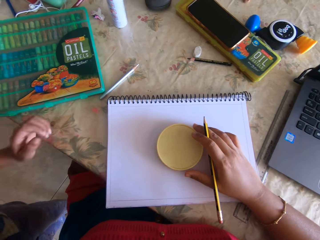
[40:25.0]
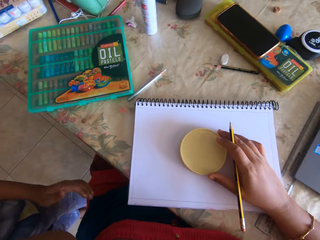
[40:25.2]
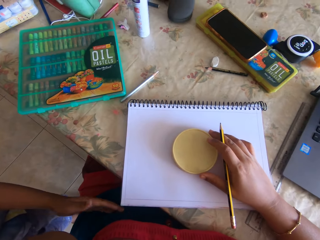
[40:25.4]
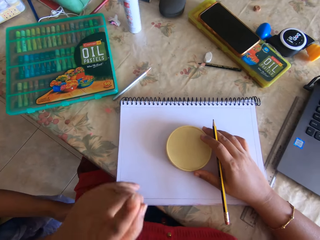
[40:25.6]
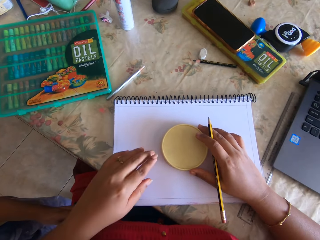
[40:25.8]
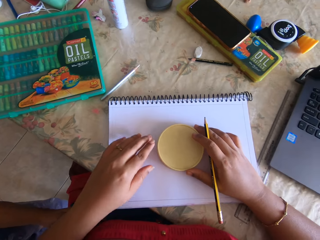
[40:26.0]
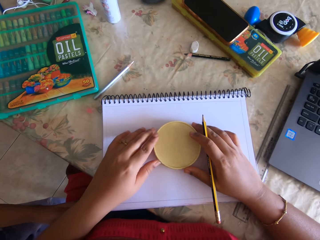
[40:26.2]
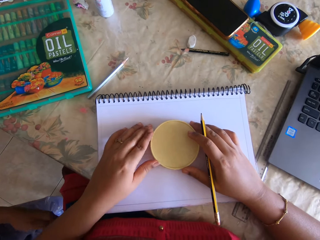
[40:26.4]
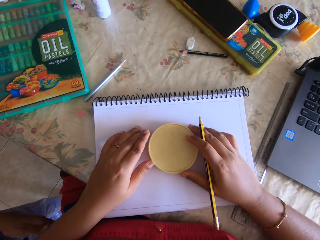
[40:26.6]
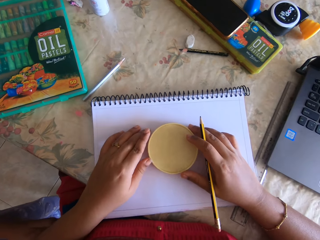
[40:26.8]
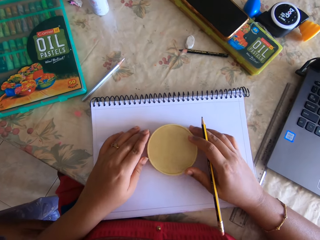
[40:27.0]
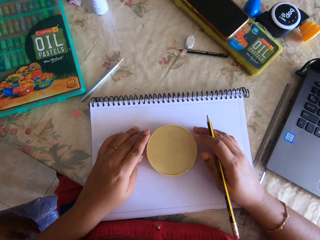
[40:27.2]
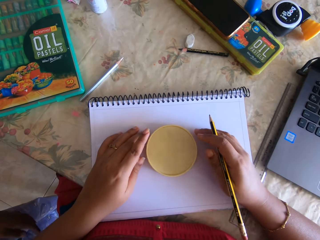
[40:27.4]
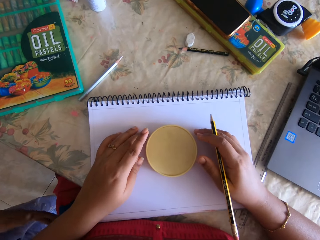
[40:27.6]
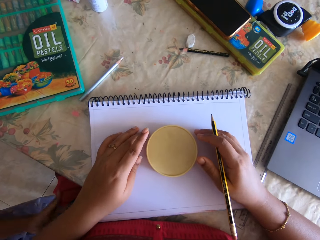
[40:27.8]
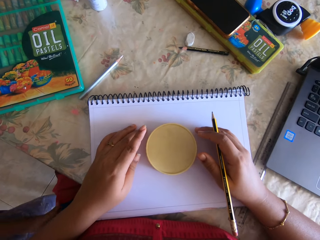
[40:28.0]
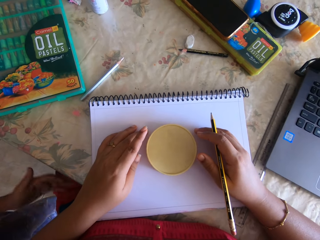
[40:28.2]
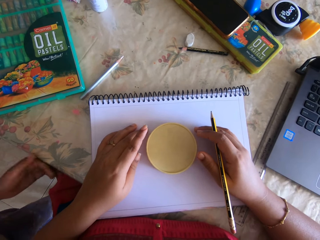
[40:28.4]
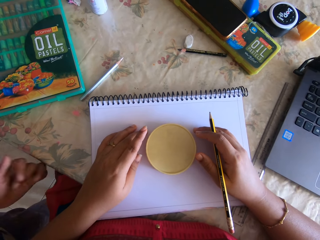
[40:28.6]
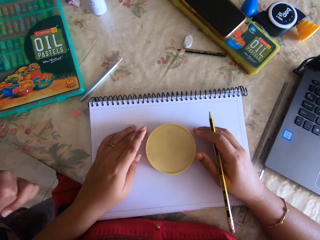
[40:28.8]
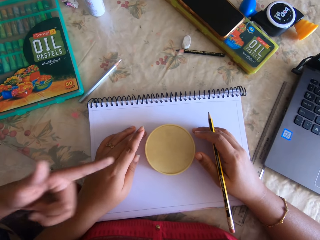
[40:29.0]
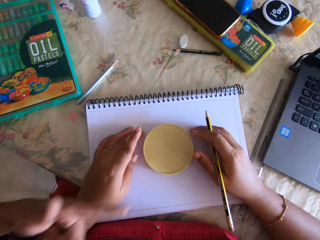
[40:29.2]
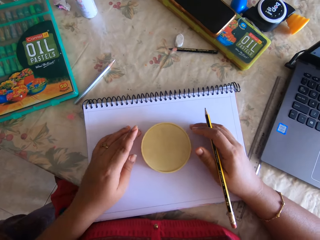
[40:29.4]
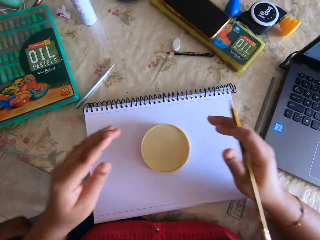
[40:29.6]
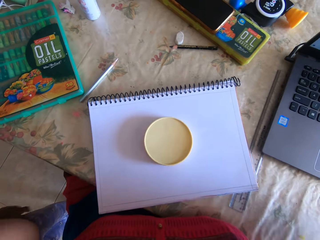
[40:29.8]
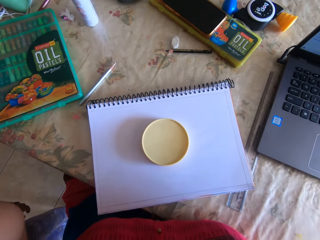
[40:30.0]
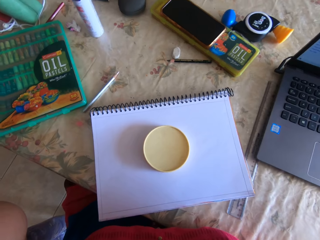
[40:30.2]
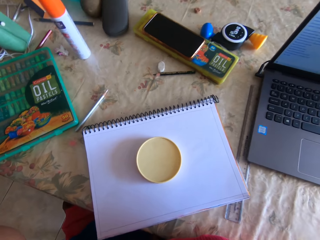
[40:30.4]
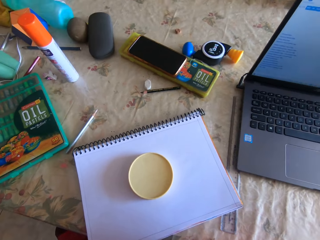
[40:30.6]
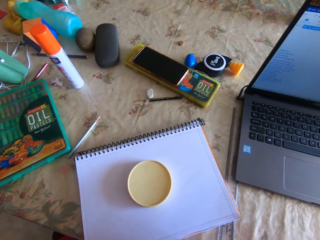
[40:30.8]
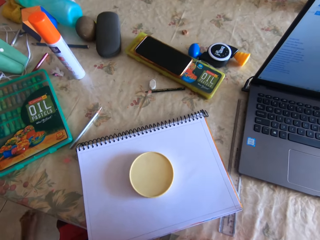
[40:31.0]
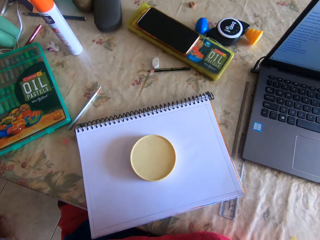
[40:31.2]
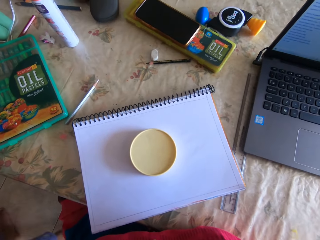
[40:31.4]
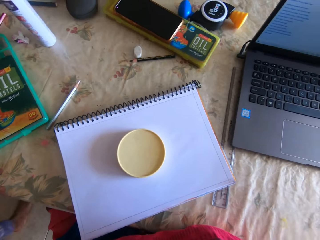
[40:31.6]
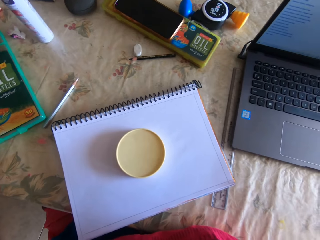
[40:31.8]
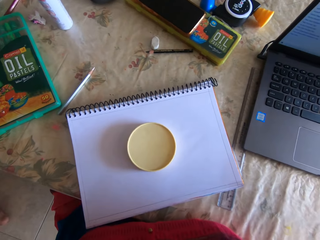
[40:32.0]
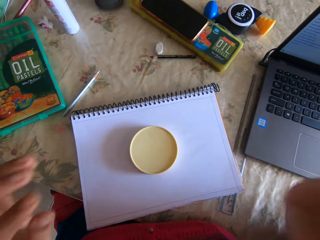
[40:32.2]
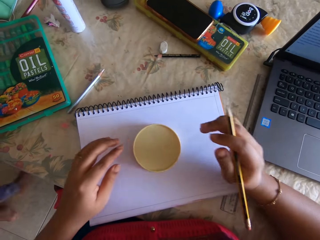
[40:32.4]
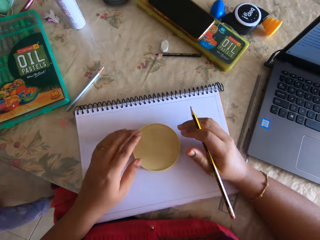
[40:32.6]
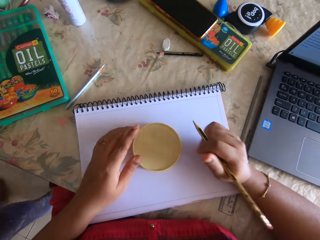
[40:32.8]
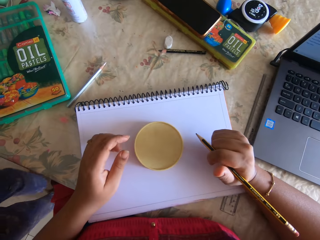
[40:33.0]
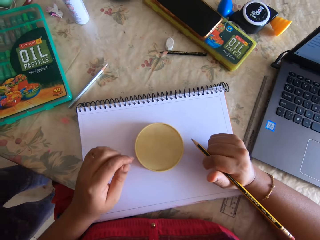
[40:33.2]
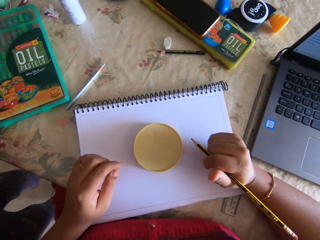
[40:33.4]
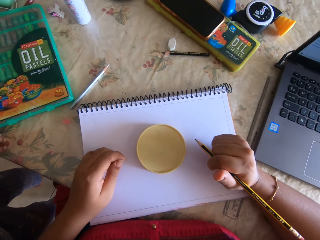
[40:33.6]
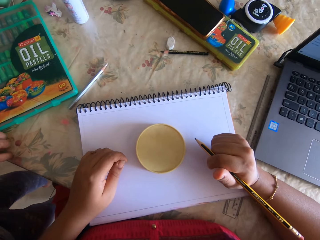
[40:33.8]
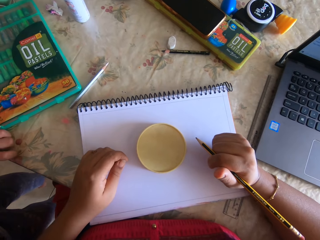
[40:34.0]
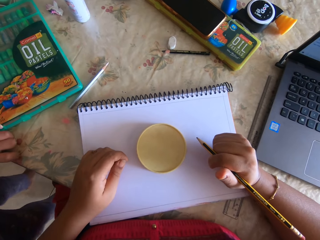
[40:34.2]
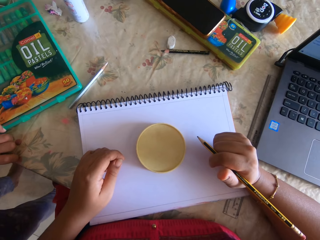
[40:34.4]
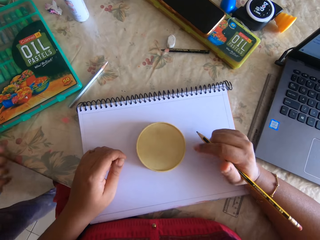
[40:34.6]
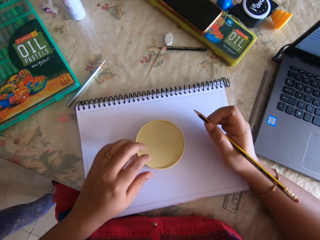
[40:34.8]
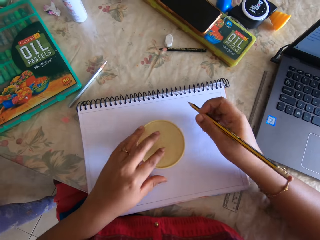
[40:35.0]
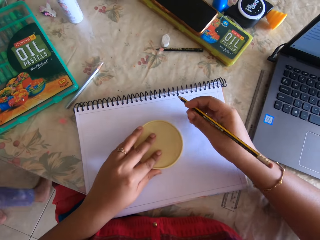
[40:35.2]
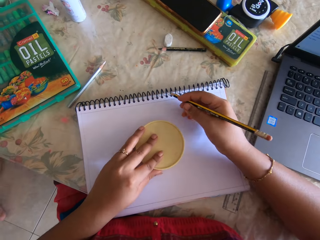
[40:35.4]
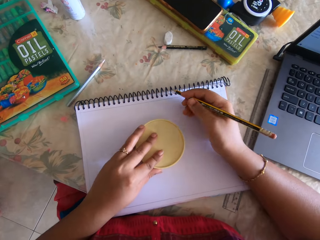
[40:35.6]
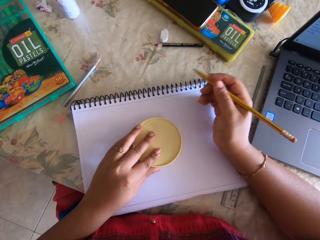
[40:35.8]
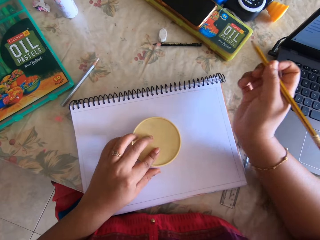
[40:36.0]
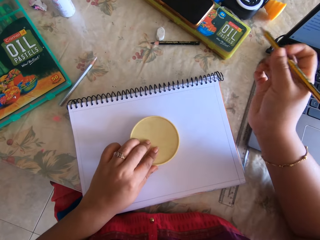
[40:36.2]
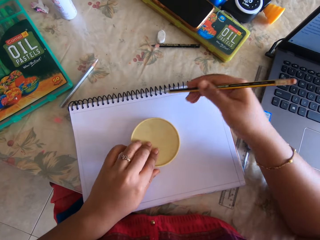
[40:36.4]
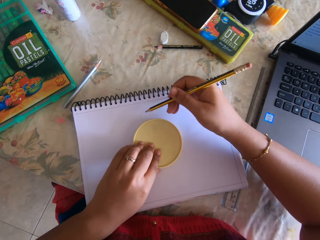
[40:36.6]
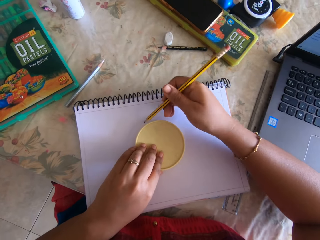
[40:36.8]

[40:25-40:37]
The camera wearer adjusts the camera. Someone talks.

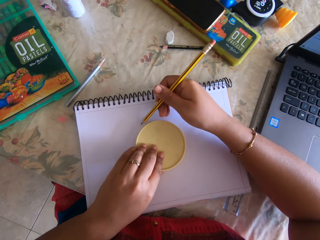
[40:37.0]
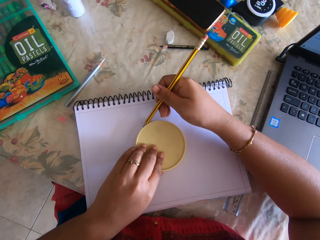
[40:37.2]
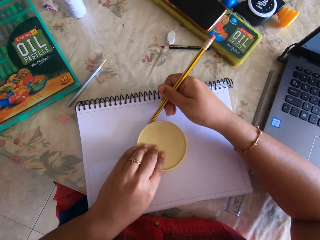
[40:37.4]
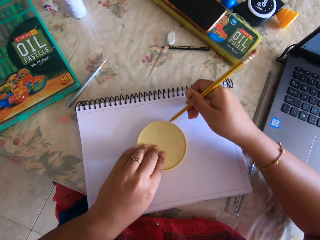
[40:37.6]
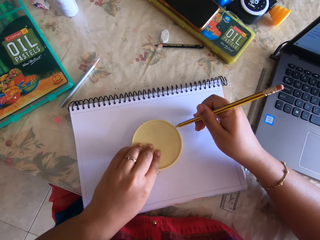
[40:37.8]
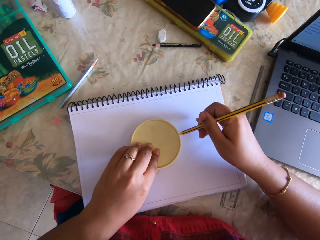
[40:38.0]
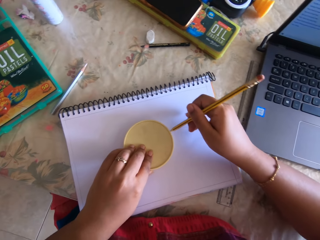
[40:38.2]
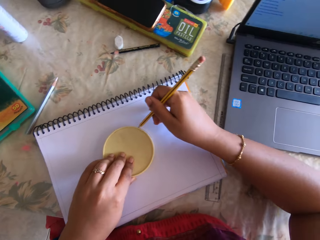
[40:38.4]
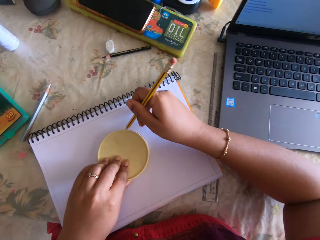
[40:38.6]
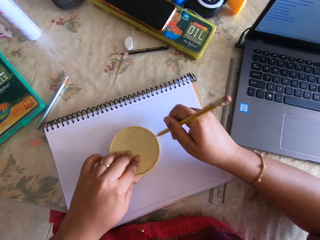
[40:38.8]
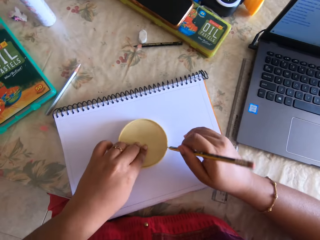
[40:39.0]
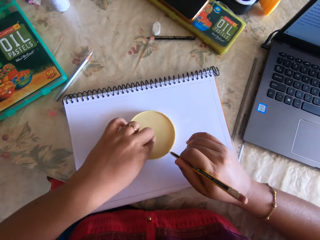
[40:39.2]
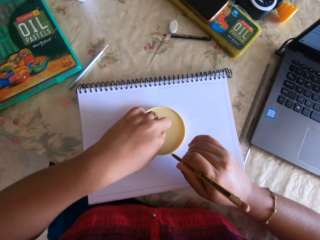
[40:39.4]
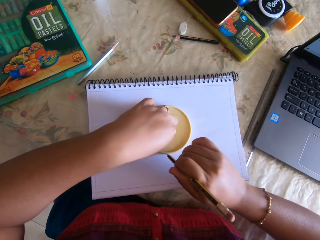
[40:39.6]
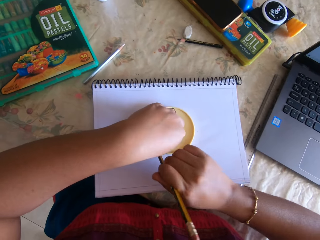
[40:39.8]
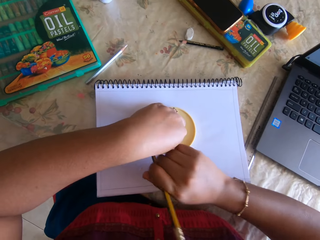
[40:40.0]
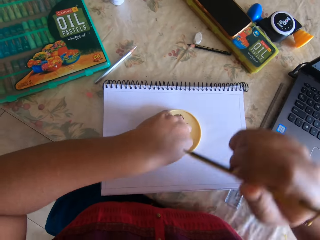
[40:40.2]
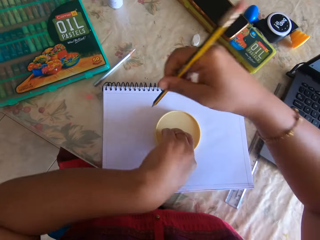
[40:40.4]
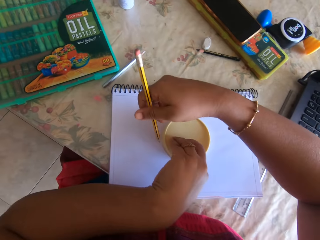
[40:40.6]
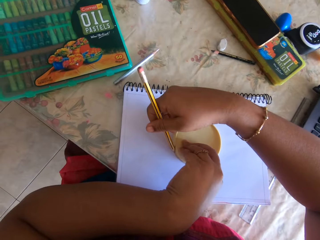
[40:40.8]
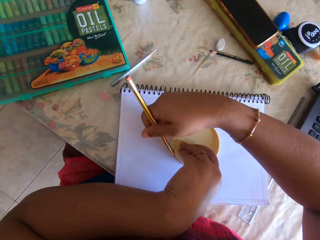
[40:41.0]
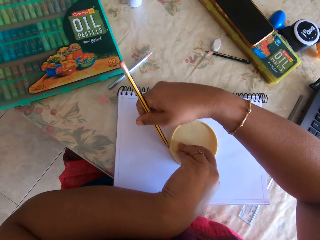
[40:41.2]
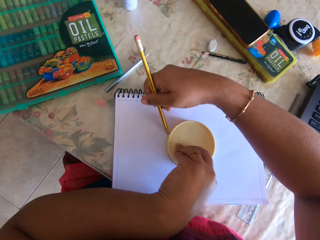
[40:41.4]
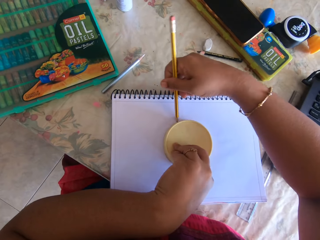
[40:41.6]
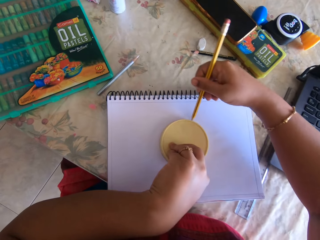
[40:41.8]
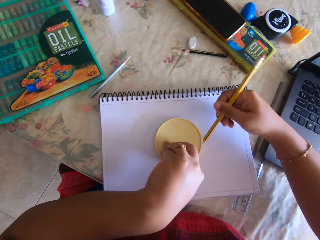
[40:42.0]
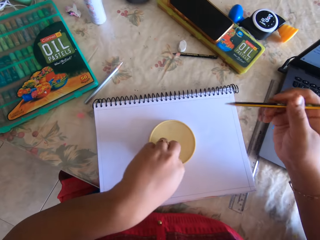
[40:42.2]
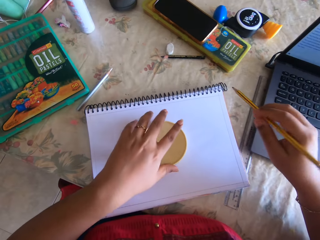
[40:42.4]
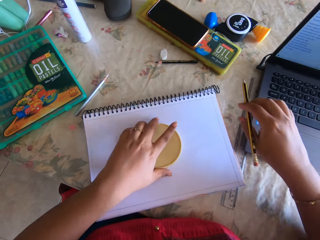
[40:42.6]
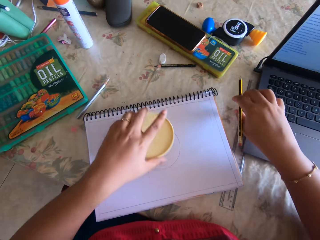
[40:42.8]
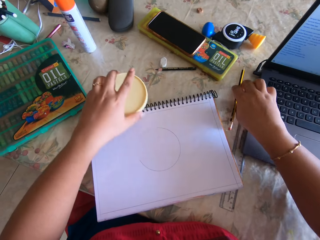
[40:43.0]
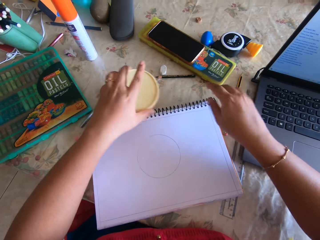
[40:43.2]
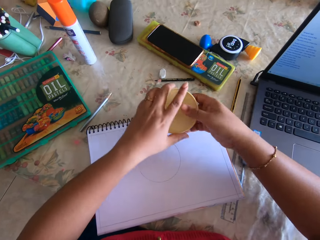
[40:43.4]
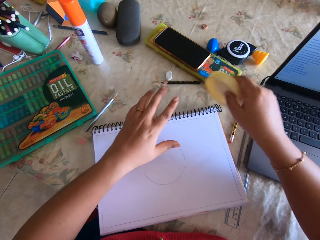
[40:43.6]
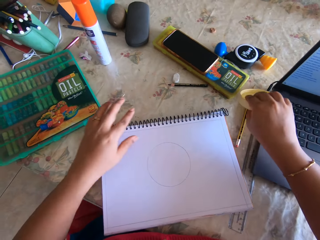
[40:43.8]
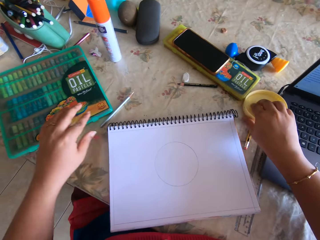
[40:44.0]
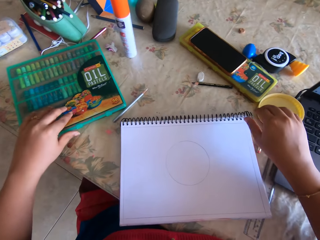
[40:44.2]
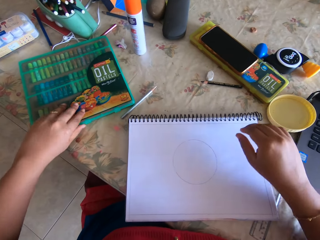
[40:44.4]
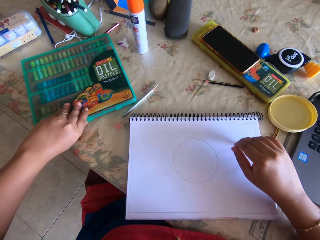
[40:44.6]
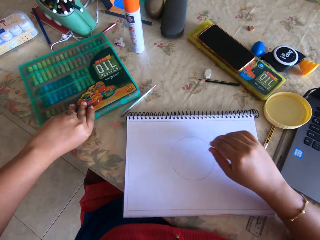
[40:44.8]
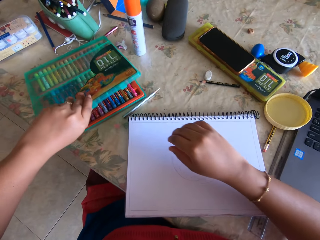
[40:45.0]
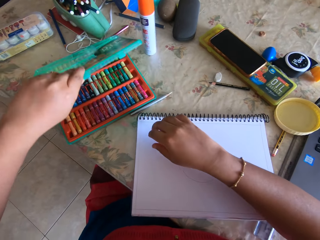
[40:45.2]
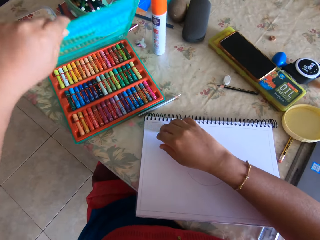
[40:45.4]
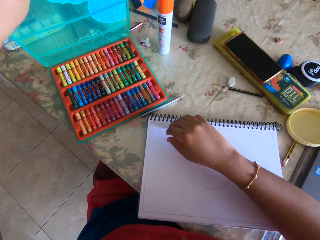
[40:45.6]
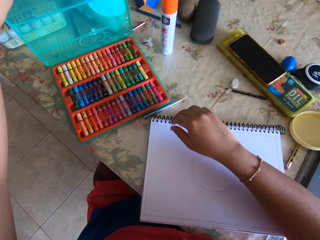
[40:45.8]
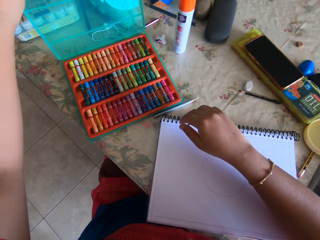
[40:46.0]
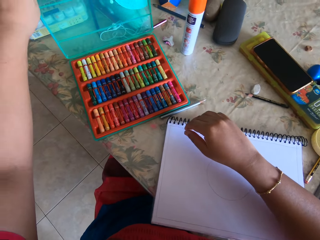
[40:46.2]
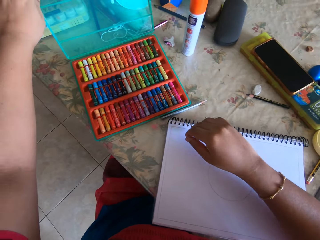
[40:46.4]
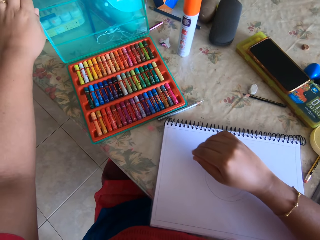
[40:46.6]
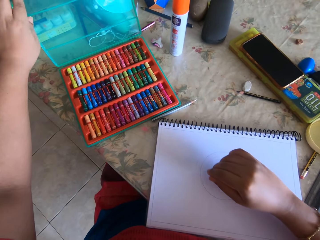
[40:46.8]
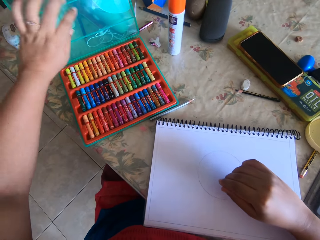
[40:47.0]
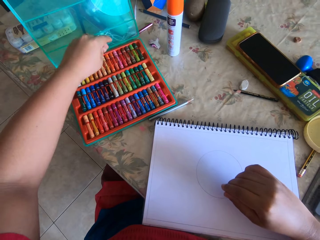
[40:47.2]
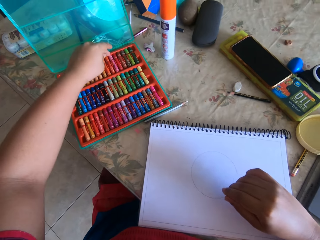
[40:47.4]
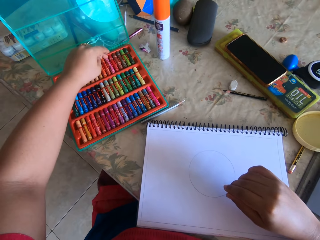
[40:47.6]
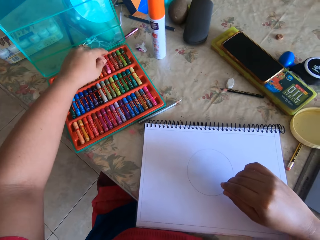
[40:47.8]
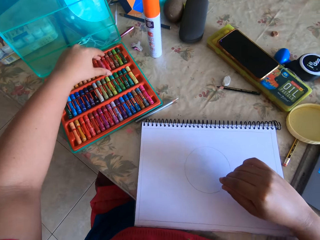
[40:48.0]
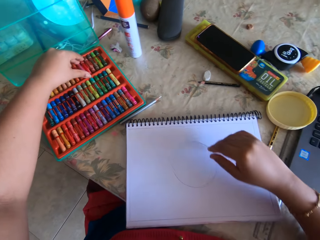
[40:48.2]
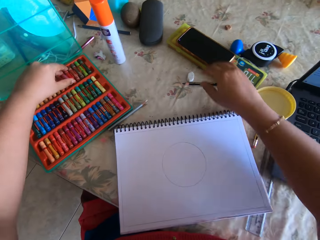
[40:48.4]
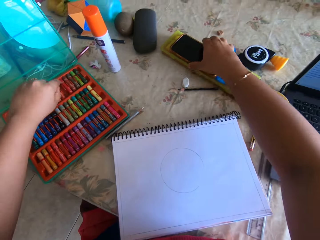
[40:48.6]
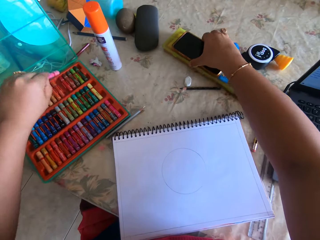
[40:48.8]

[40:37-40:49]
The camera wearer draws a circle with a pencil on a book. They pick up a round plastic, put the round plastic on the table, and put the pencil on the table. They open a color pack and choose a color.
